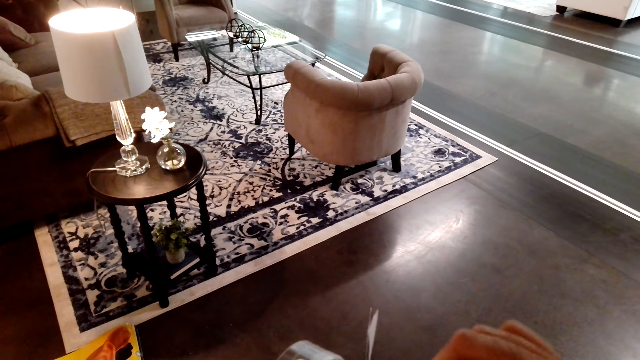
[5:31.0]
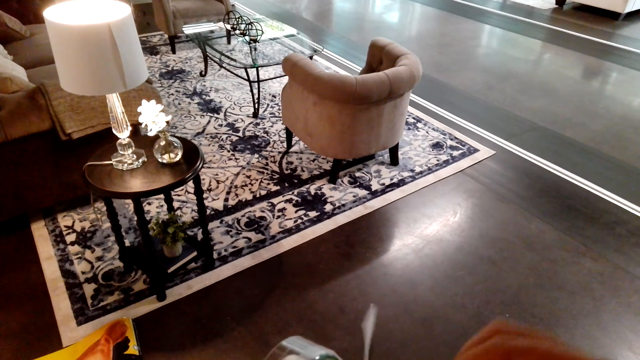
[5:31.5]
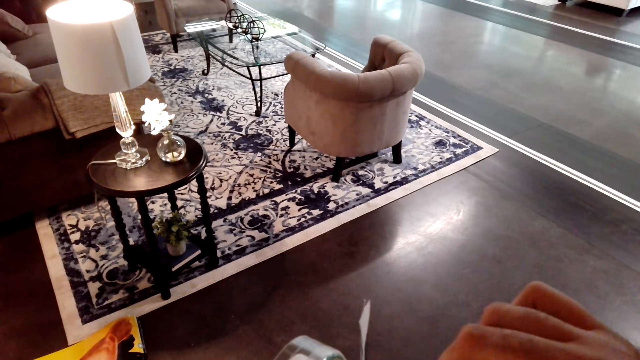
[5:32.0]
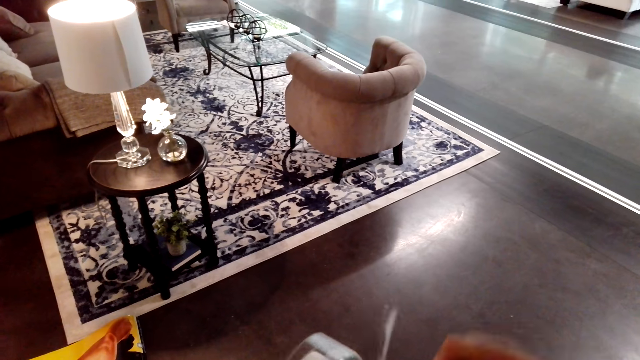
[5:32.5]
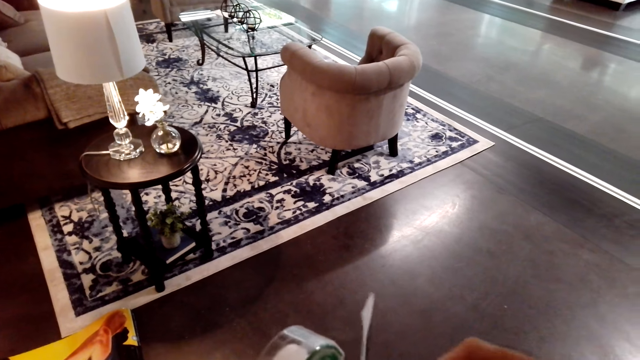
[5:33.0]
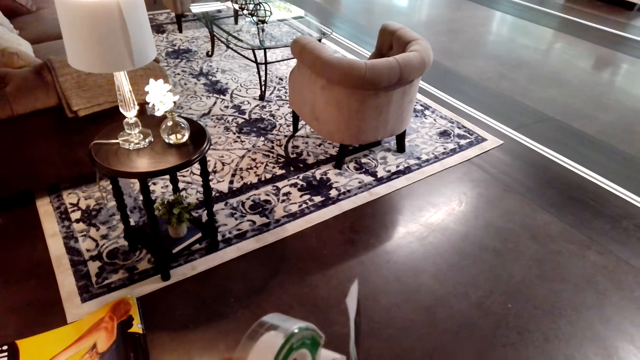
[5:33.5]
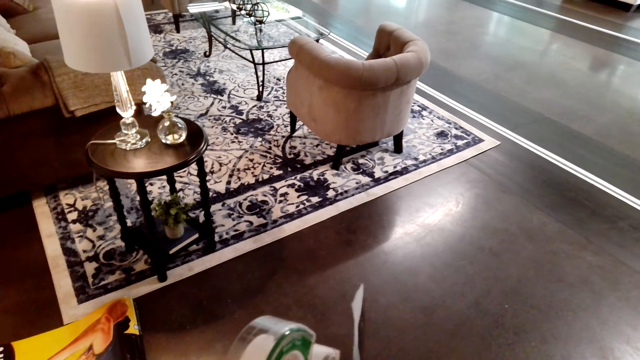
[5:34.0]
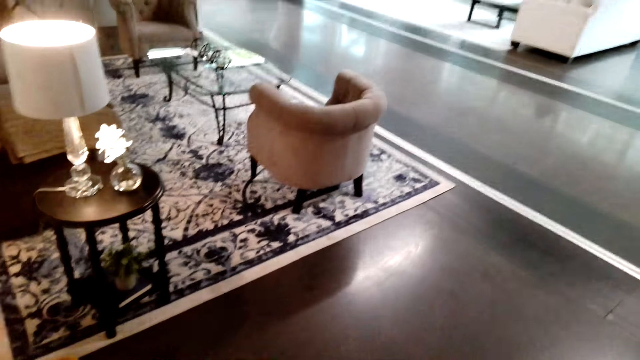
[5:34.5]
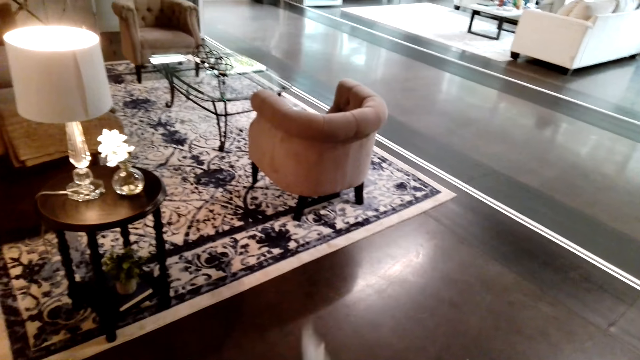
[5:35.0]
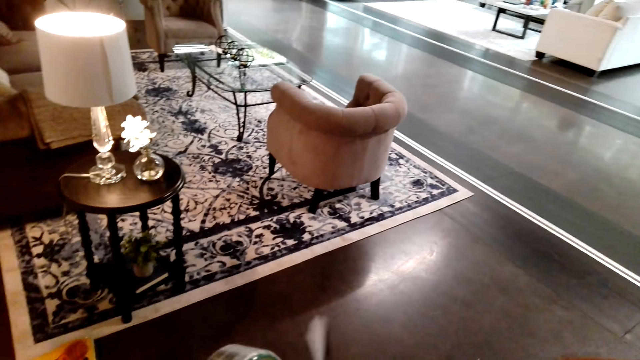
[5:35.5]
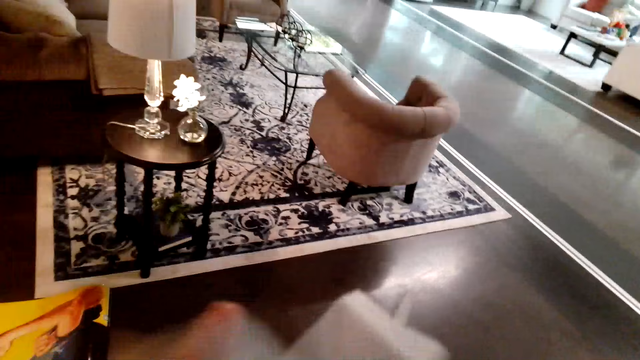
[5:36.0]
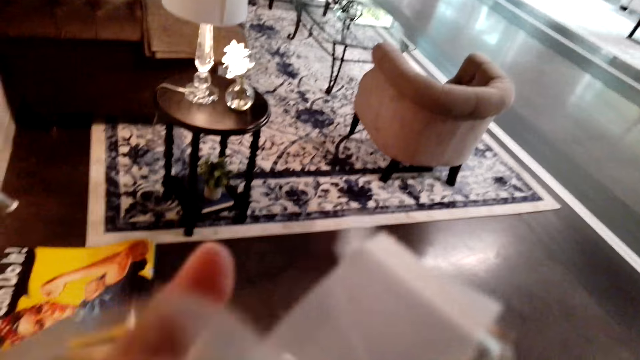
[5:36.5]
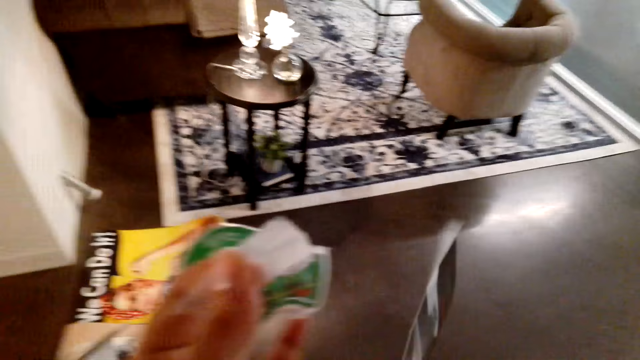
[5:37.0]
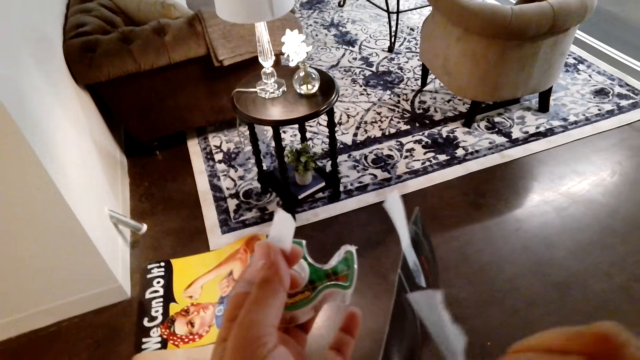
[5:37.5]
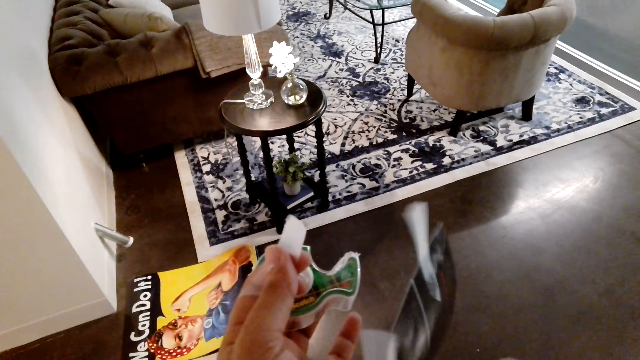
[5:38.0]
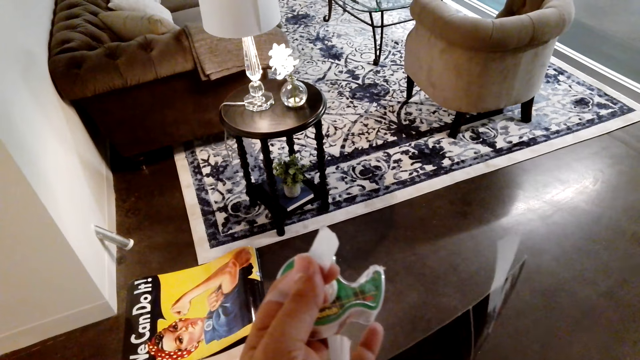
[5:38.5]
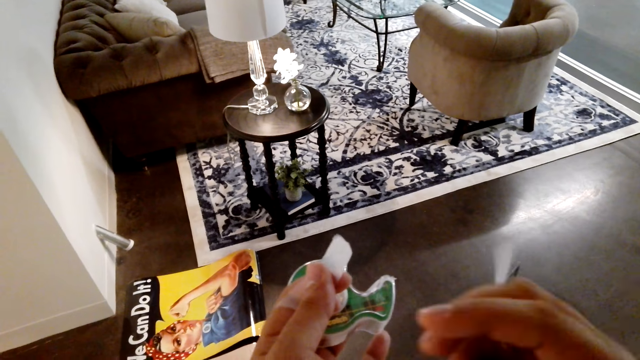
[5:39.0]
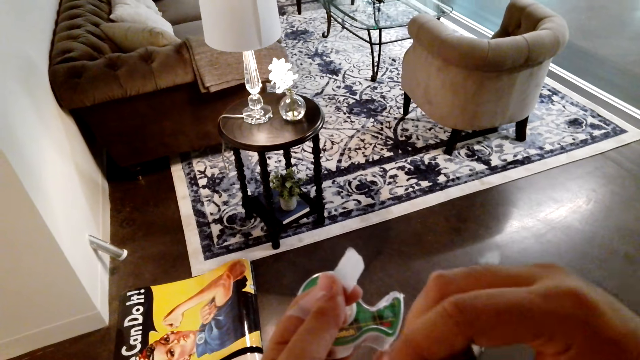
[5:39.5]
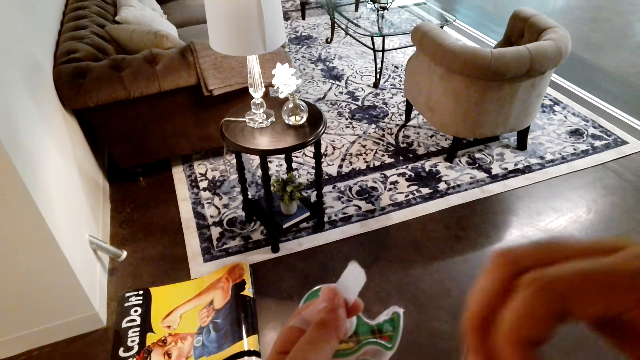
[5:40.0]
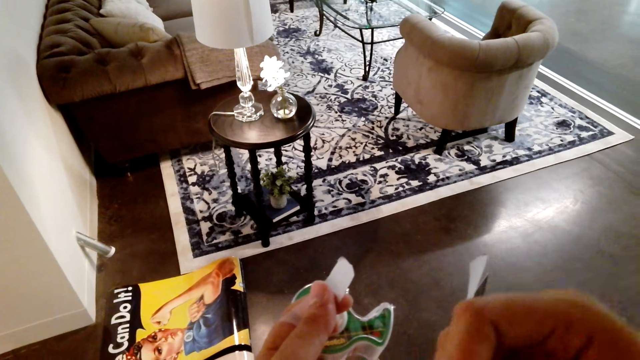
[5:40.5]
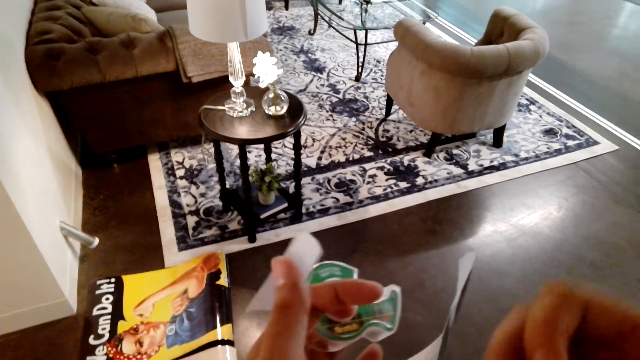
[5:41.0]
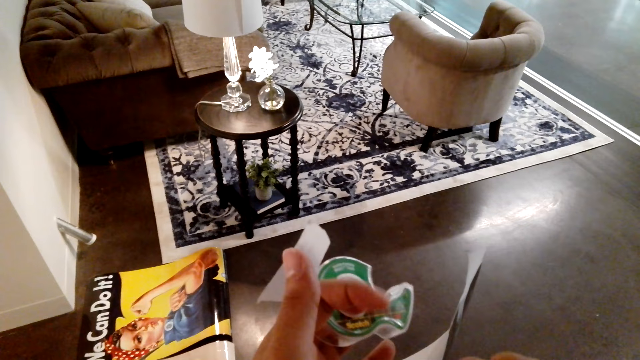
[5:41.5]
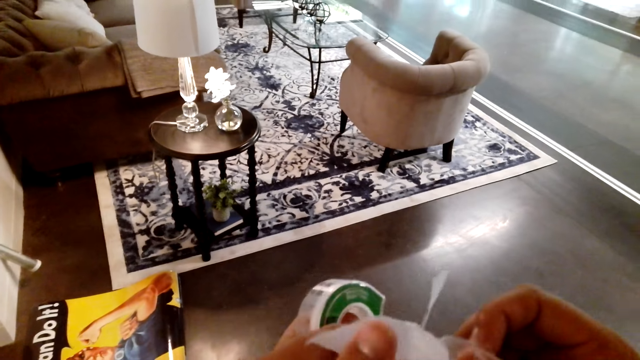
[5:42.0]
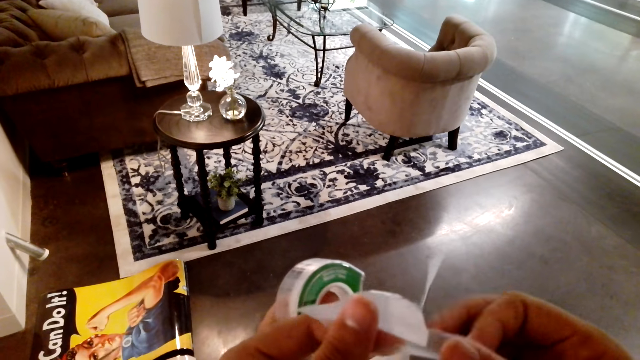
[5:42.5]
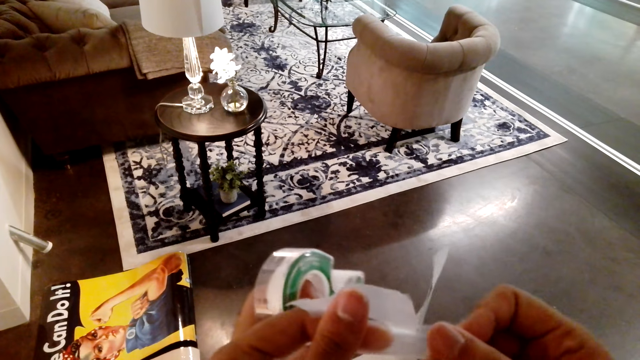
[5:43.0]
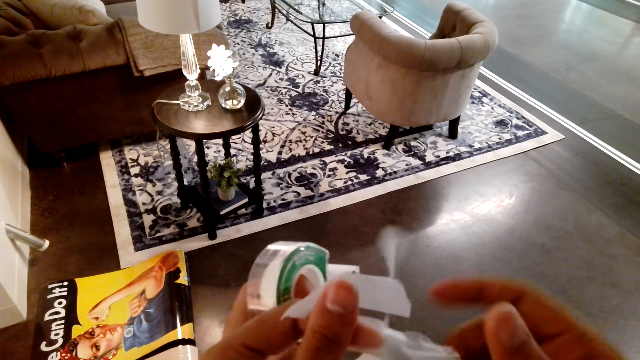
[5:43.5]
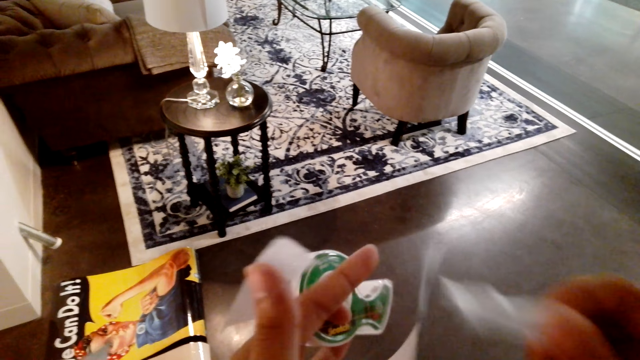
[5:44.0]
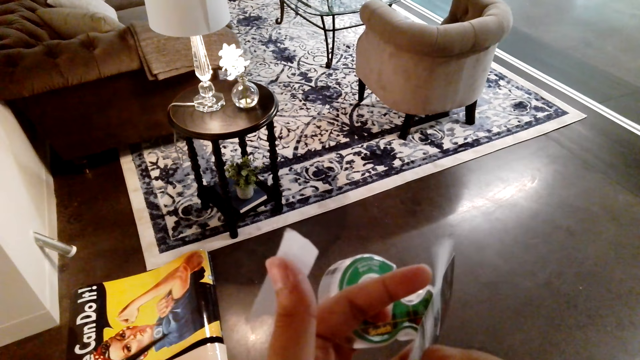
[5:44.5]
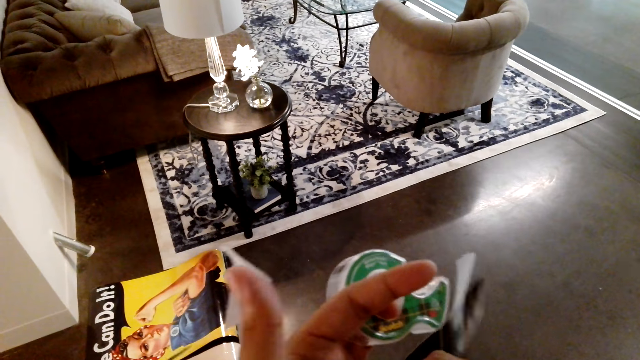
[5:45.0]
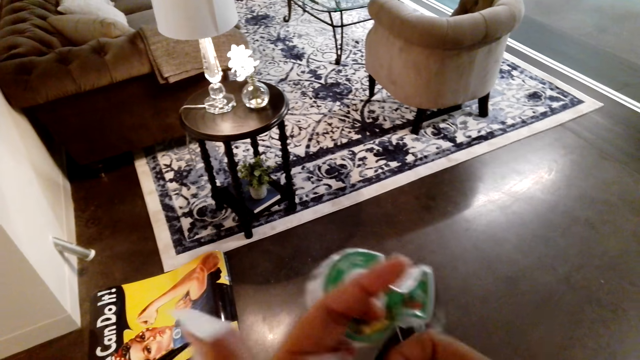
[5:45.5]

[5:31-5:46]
The camera wearer pulls the tape. They pull something. They cut the tape.

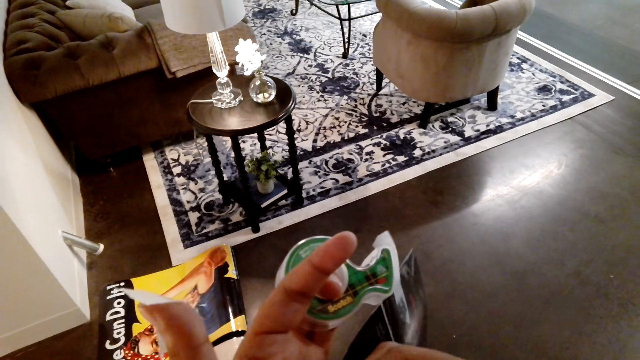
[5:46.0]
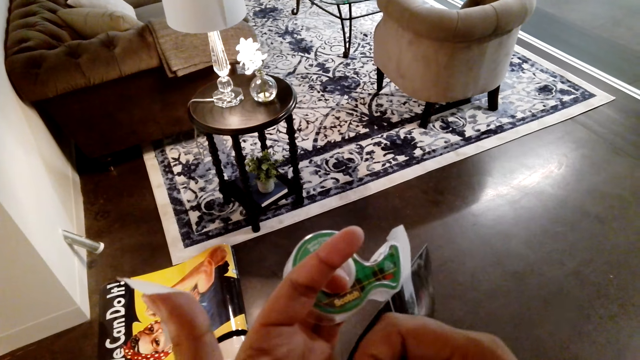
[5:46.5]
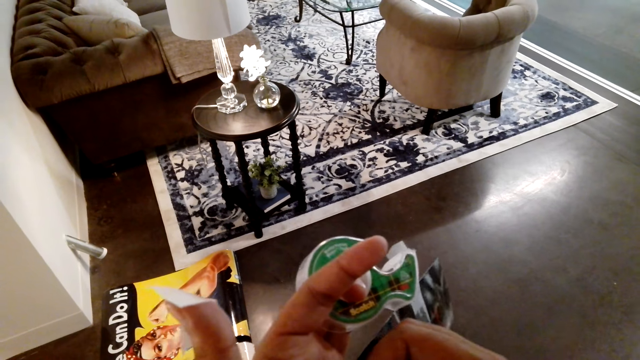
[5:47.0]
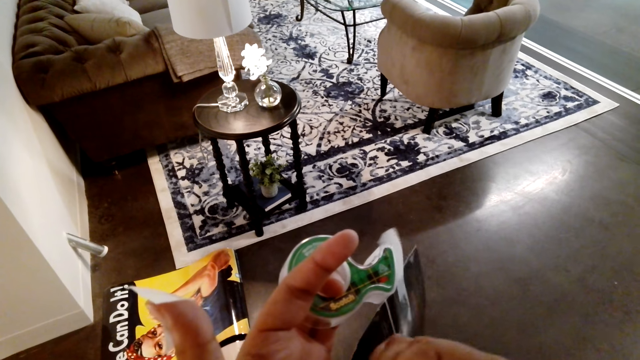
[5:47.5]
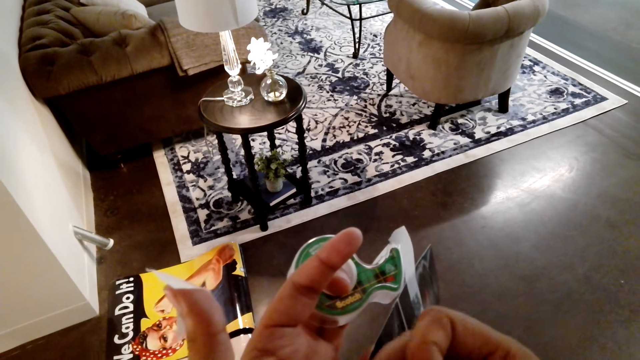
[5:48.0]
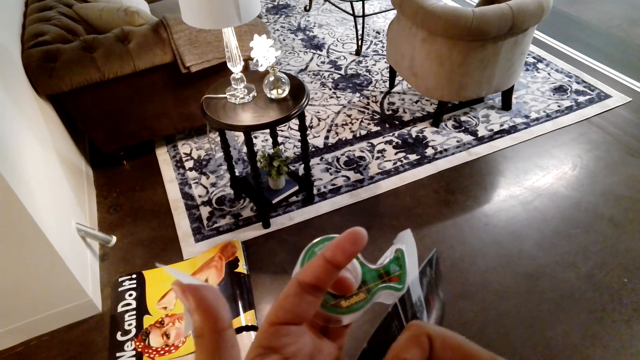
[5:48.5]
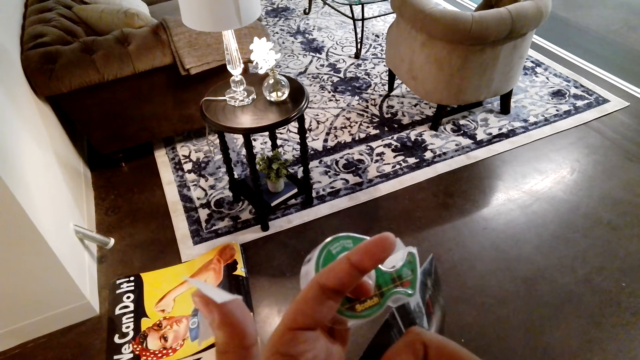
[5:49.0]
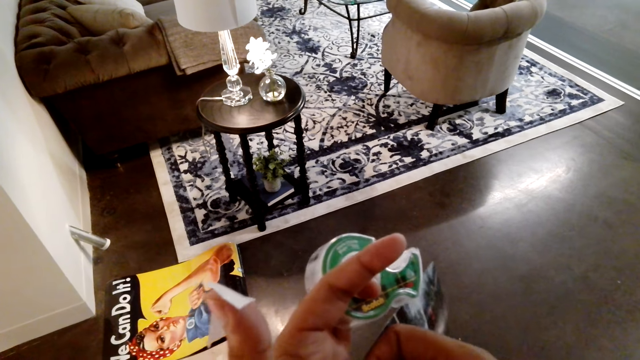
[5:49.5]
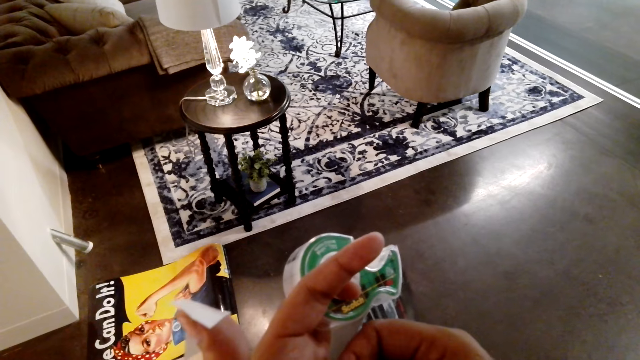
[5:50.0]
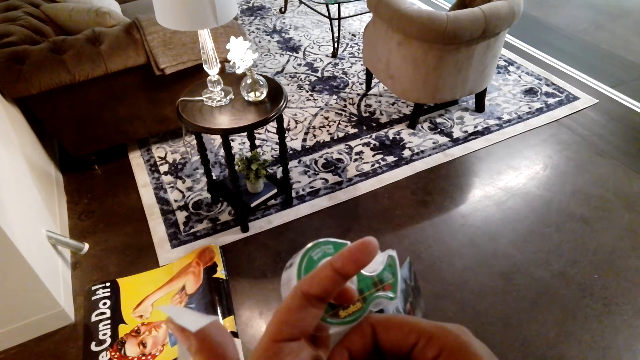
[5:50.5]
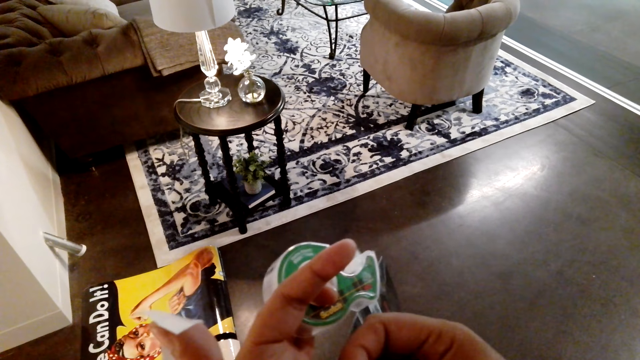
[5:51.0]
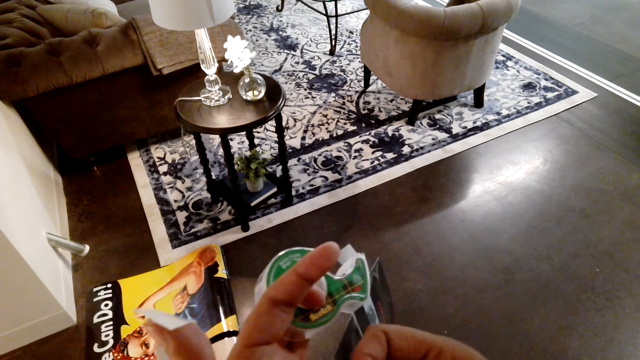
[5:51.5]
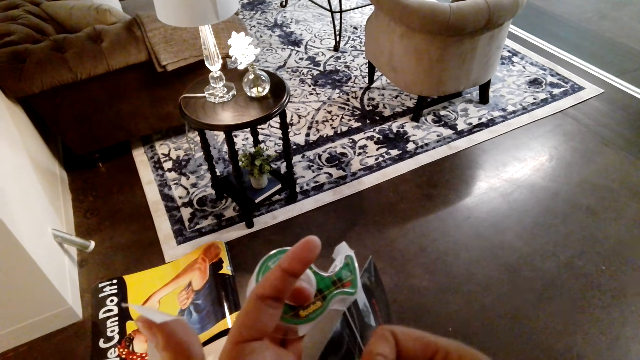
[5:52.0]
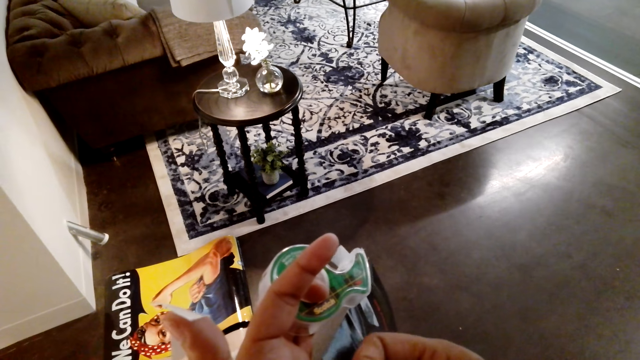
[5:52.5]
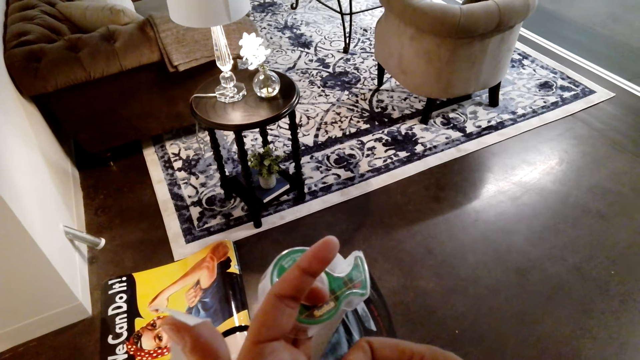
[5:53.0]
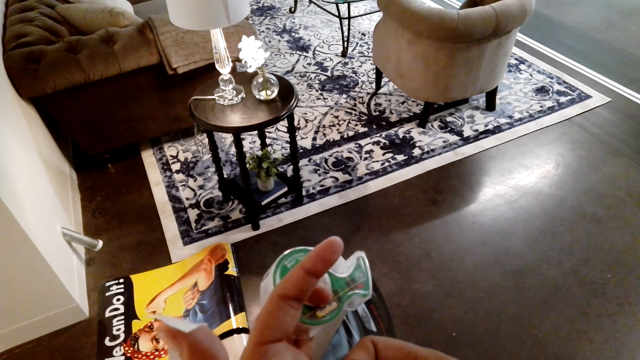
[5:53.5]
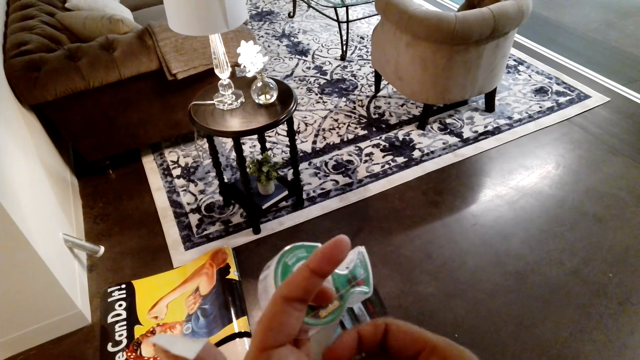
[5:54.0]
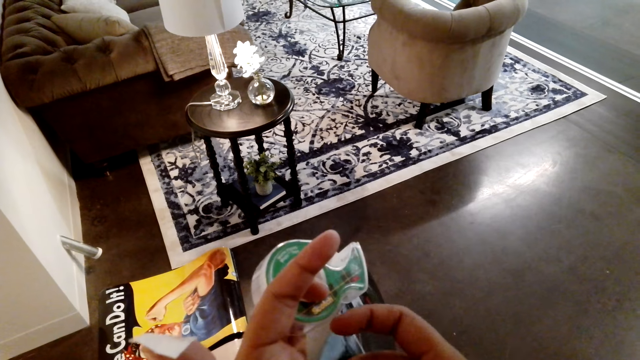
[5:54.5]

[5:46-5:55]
The camera wearer holds something.
